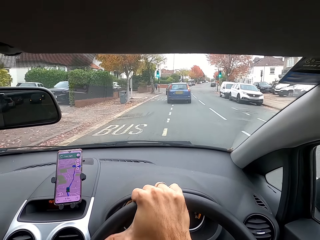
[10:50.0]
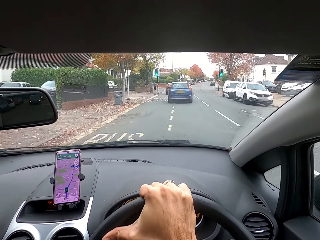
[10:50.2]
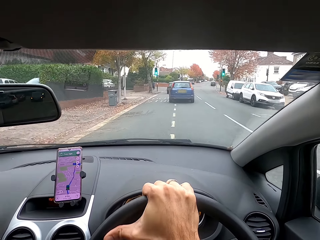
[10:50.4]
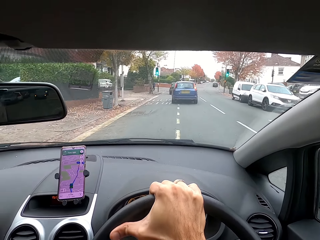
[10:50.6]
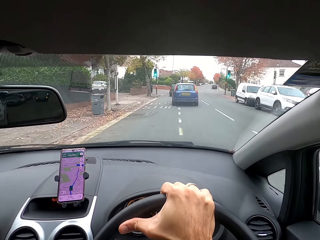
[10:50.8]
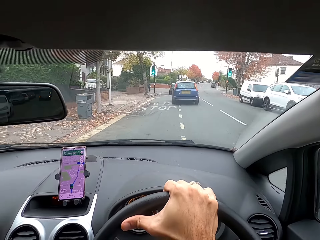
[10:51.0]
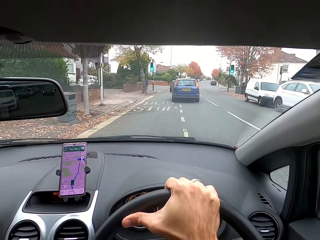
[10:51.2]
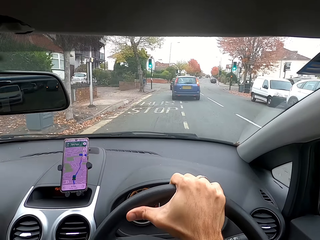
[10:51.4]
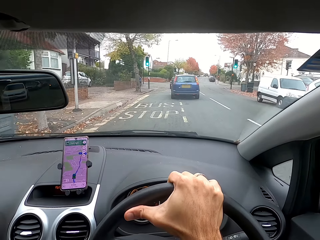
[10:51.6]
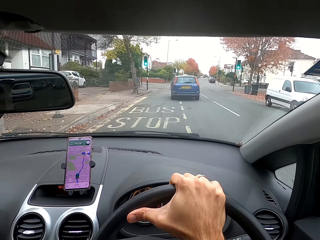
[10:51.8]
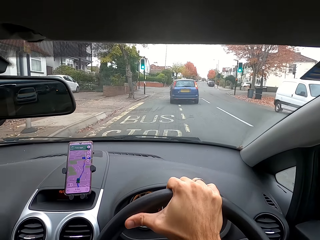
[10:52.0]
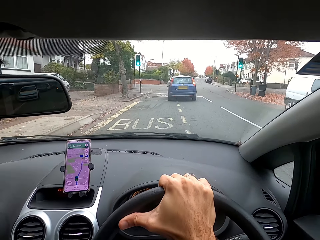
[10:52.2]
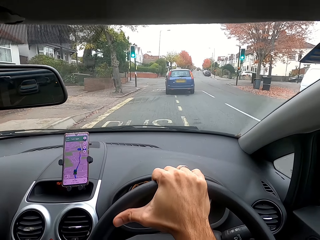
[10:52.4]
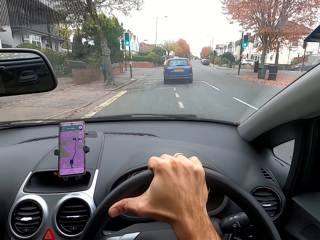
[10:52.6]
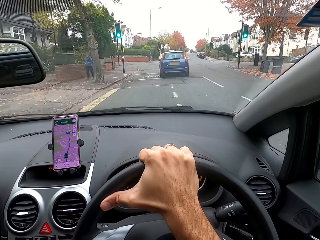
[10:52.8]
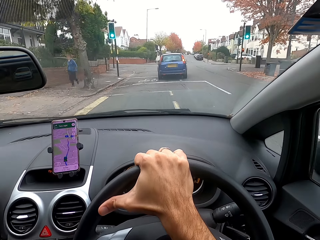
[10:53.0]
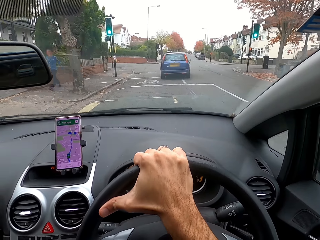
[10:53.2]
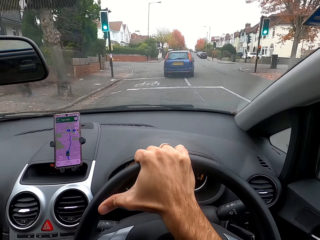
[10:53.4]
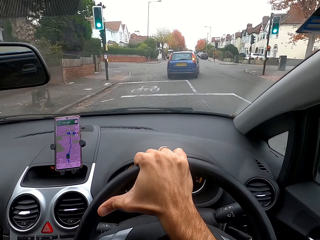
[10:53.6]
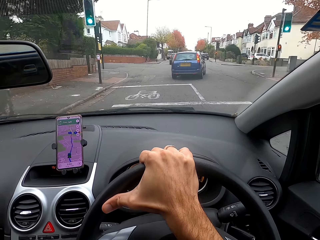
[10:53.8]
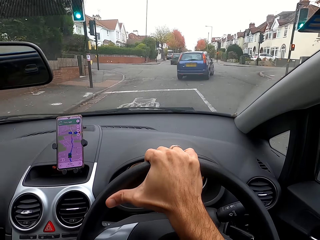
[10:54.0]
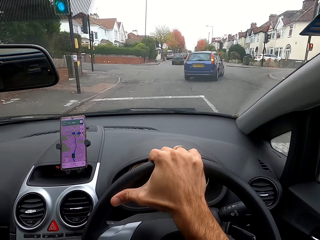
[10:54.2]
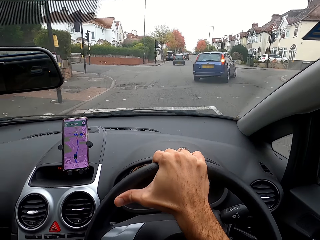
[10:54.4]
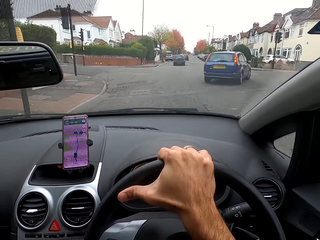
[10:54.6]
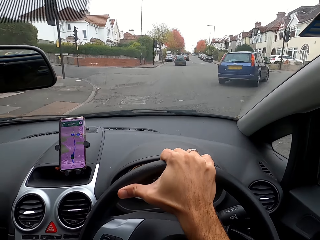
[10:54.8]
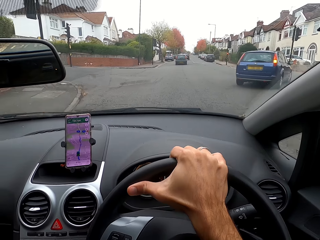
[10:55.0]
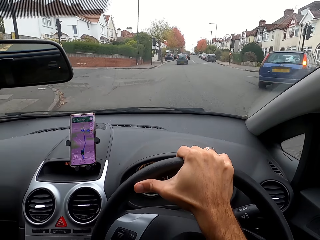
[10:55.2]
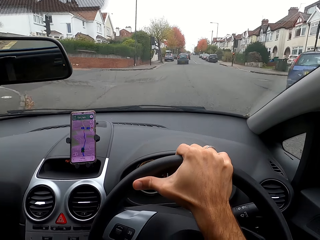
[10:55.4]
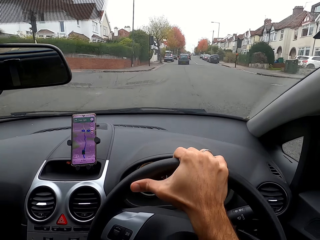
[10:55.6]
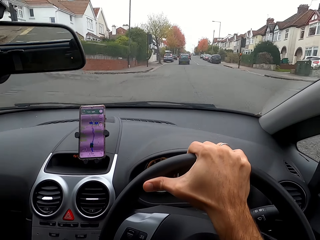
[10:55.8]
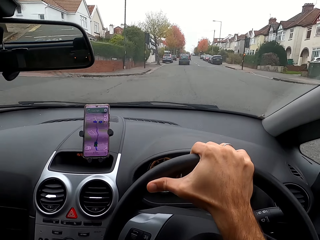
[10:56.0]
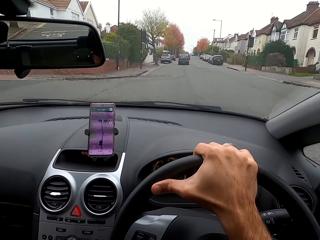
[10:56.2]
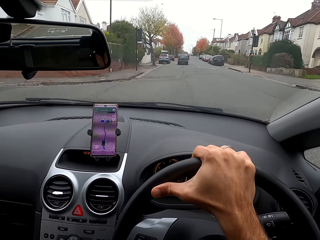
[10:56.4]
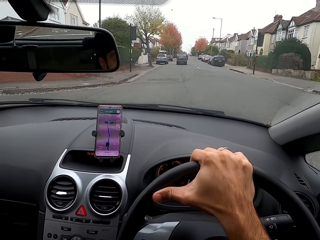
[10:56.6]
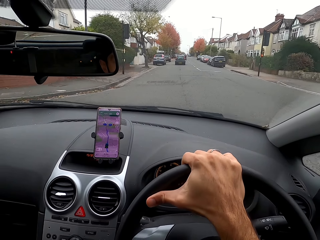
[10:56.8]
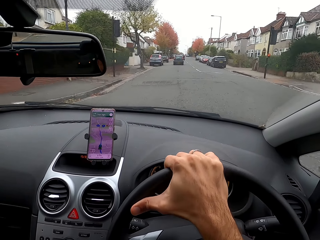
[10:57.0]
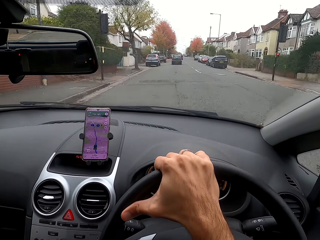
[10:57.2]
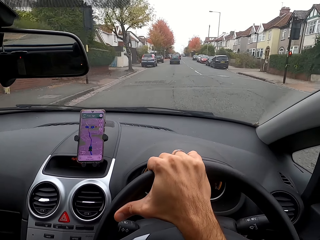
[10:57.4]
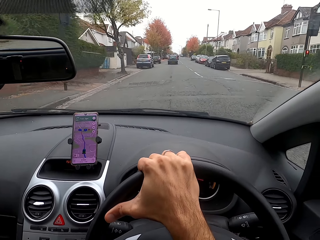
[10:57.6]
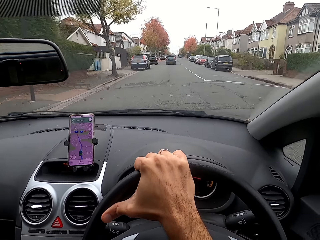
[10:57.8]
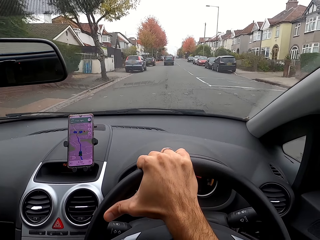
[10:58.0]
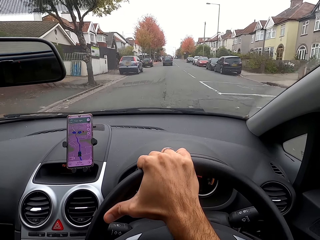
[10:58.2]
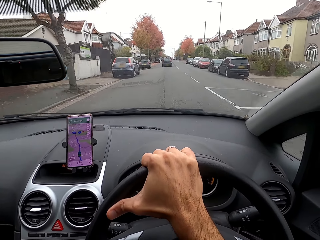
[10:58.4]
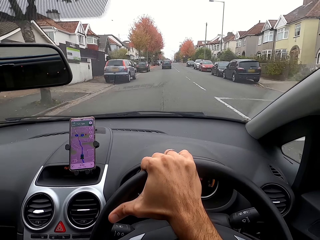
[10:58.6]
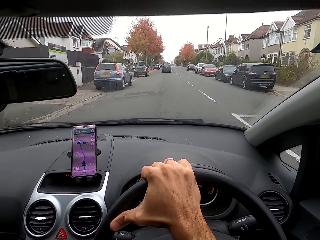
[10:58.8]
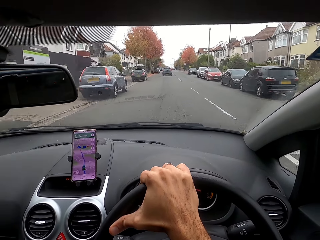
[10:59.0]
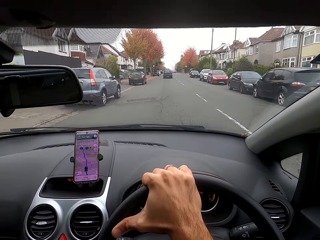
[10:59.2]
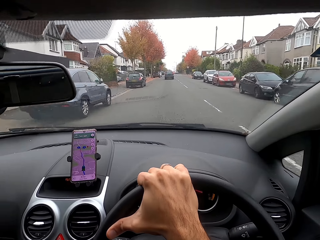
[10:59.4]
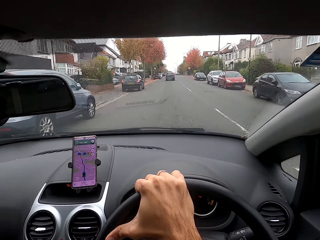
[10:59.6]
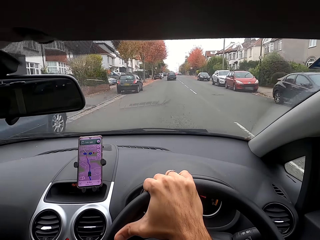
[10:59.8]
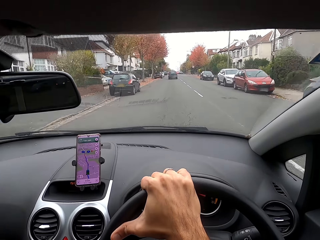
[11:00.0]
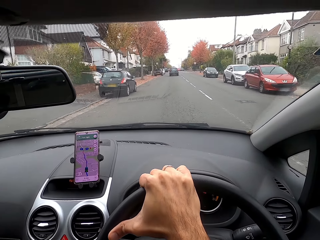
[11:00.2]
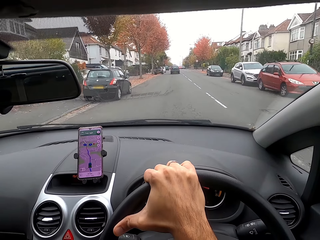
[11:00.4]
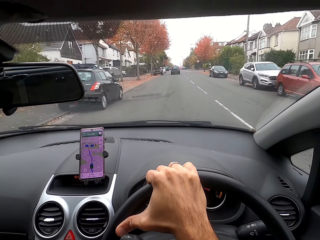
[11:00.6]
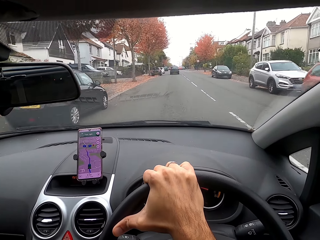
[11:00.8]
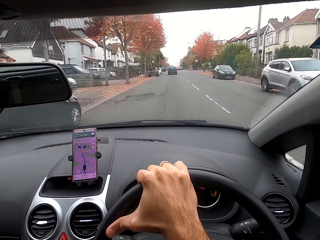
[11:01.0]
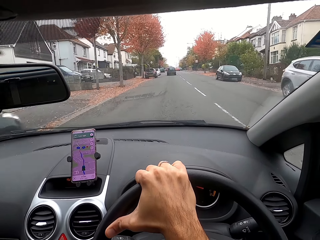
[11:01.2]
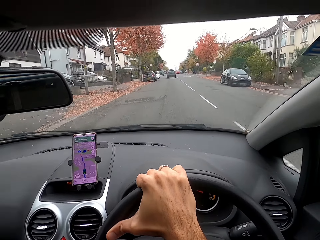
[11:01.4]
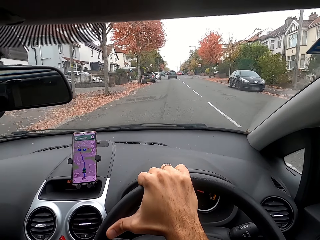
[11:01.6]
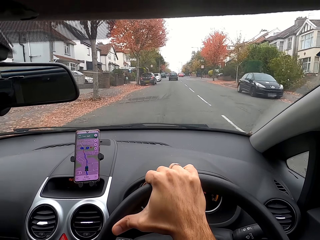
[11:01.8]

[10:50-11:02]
The camera wearer moves the steering wheel with his right hand. He moves the steering wheel with his right hand again.

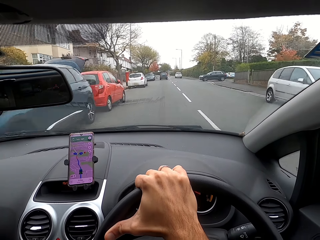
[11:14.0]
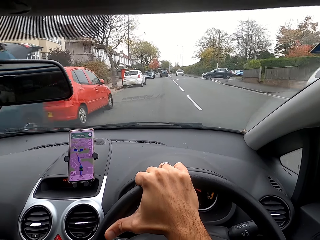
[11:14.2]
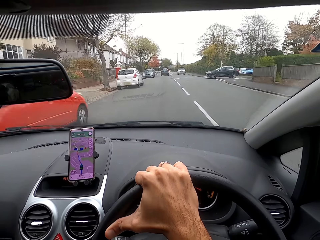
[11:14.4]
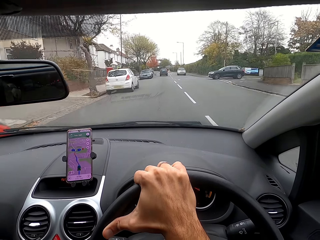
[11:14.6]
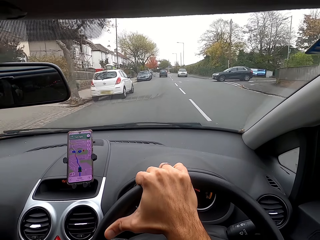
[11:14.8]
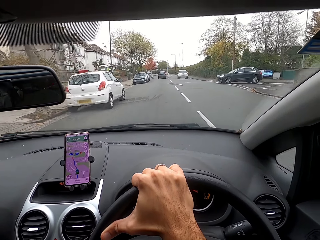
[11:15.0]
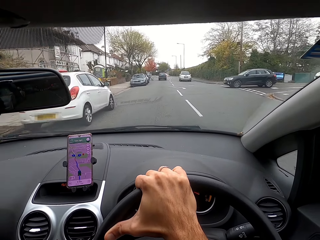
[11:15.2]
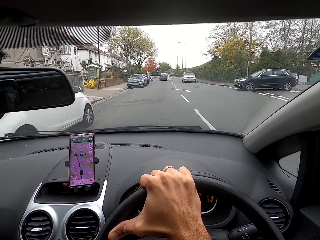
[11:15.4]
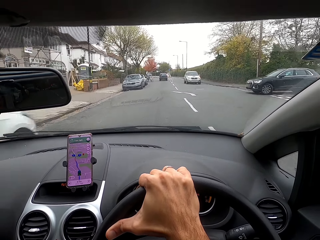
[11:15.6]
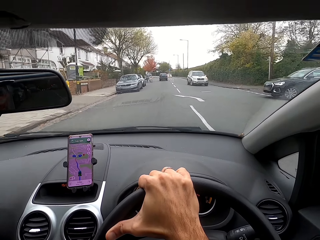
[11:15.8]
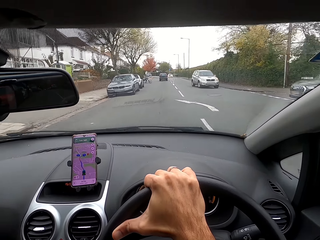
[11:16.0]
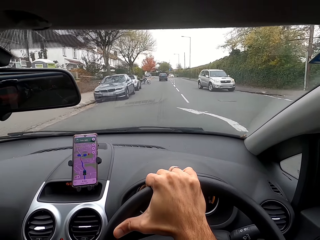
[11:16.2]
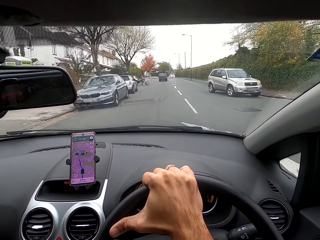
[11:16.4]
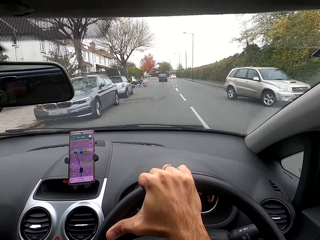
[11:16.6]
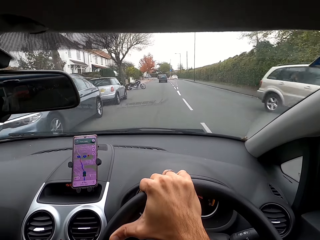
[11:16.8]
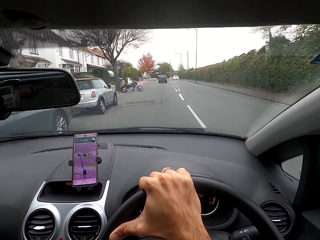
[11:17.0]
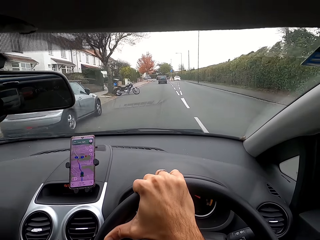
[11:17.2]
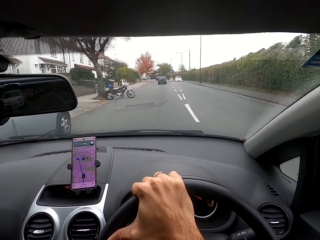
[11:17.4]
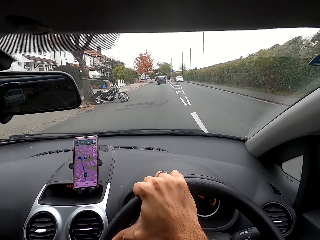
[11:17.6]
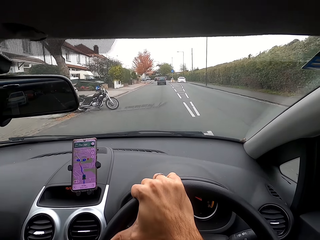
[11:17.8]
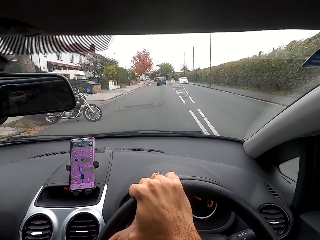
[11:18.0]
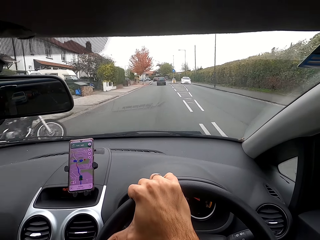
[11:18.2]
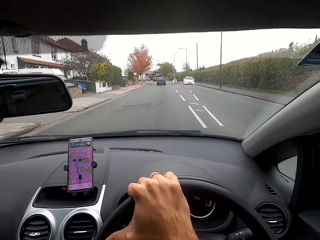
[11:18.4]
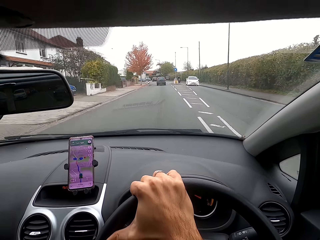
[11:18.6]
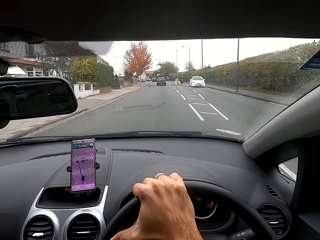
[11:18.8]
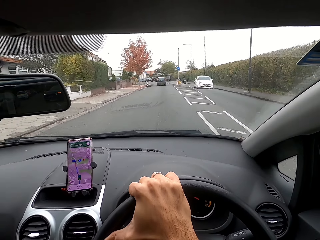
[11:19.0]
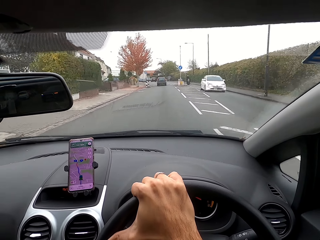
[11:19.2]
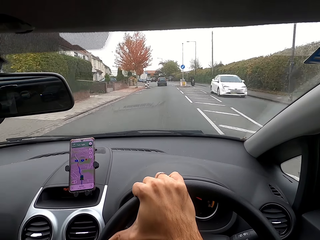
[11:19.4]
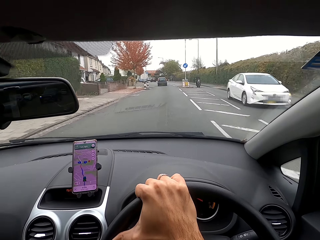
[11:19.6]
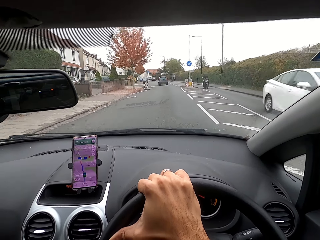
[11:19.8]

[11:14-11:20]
The camera wearer holds the steering wheel with his right hand.

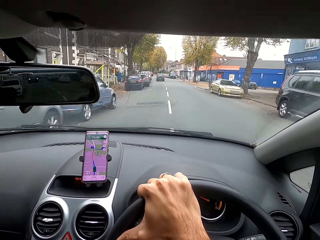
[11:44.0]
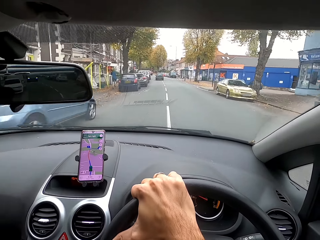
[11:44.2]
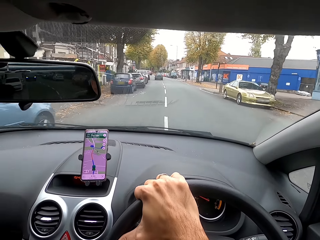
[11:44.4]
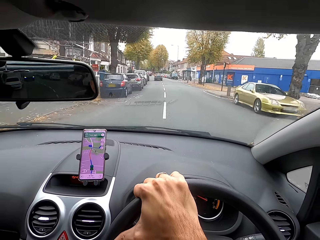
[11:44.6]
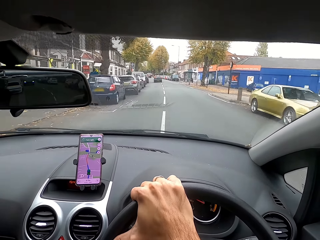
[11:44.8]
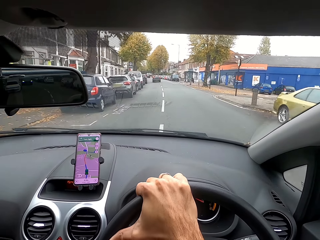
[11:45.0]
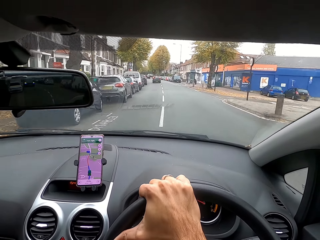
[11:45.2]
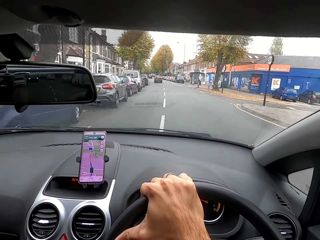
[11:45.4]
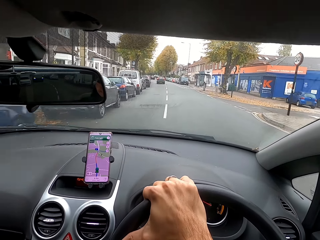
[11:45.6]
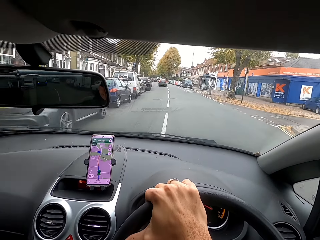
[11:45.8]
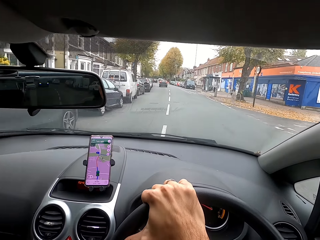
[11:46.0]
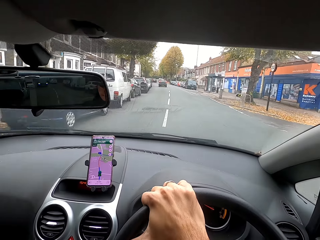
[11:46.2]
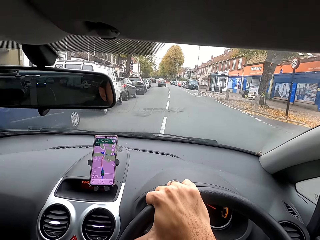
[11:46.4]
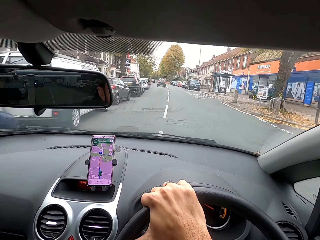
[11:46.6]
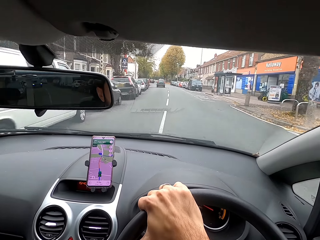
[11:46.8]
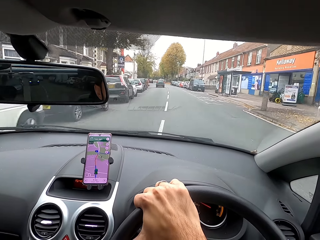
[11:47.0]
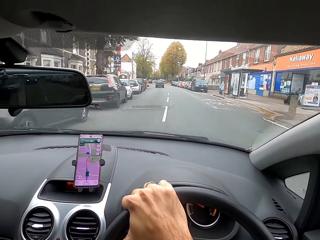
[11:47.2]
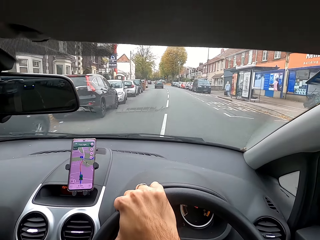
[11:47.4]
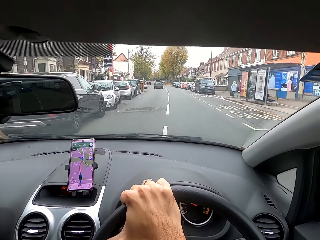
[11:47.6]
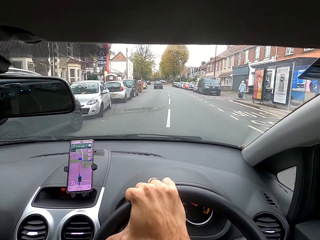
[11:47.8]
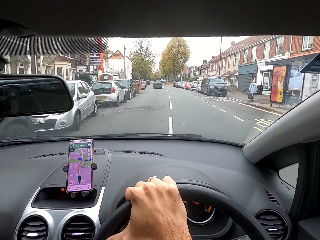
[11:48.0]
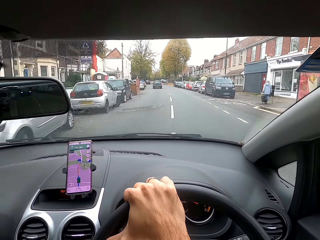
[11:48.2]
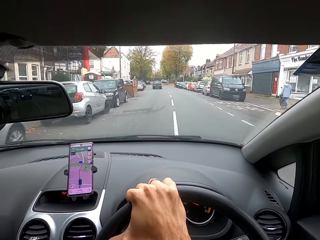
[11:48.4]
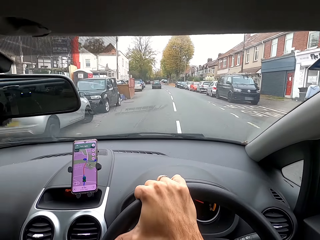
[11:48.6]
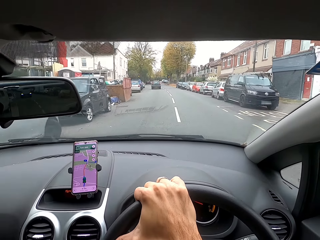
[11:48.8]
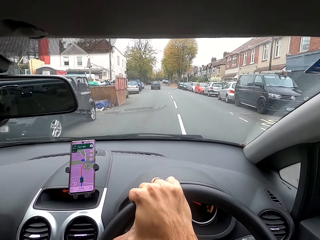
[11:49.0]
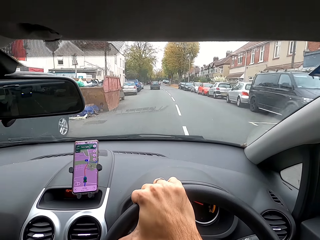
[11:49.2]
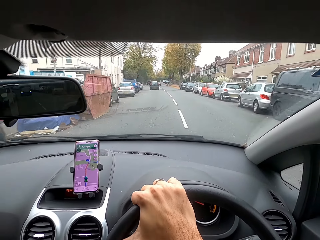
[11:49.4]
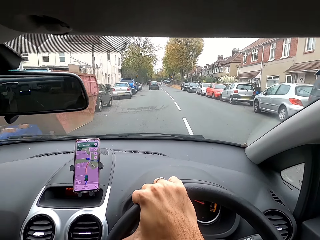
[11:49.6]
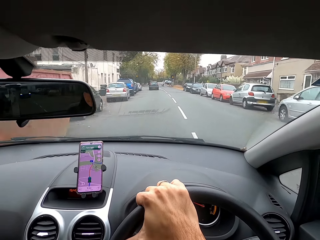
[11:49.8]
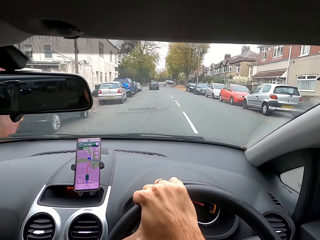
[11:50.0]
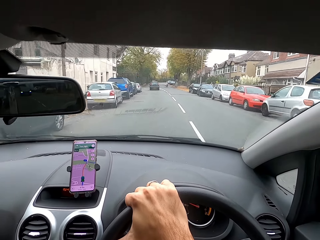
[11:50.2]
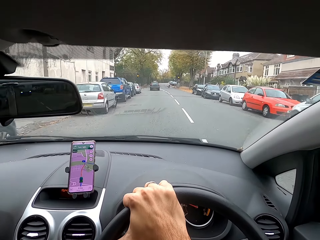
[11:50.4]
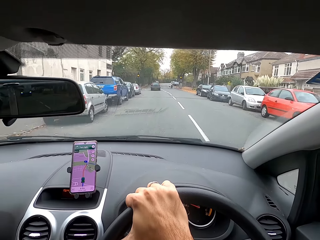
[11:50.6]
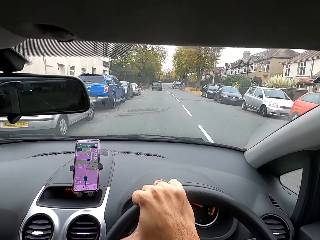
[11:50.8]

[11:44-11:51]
The camera wearer moves the steering wheel with his right hand.
